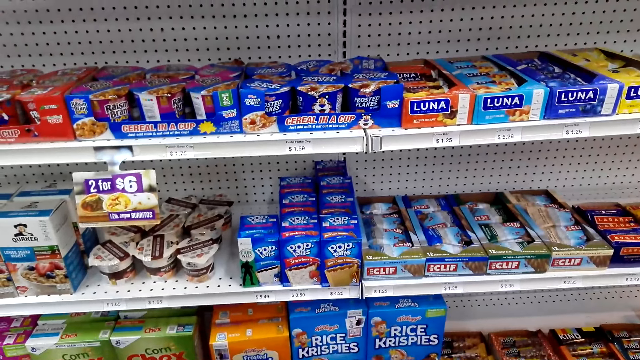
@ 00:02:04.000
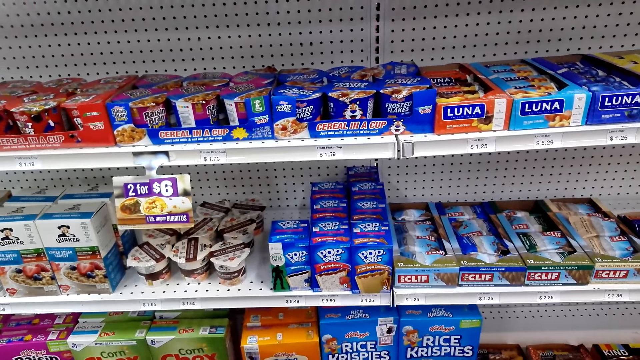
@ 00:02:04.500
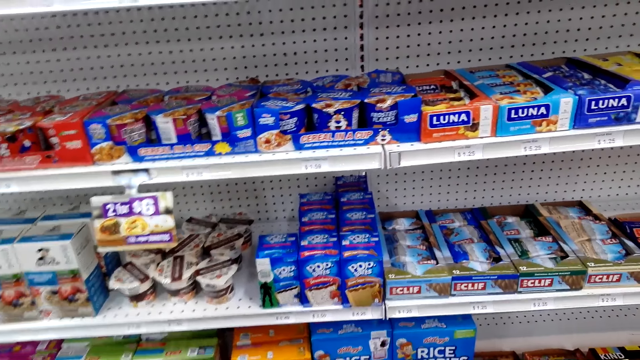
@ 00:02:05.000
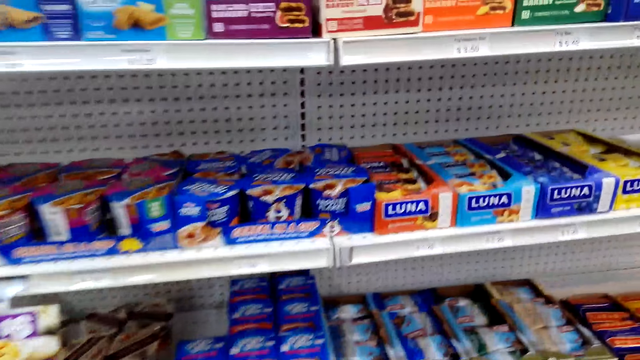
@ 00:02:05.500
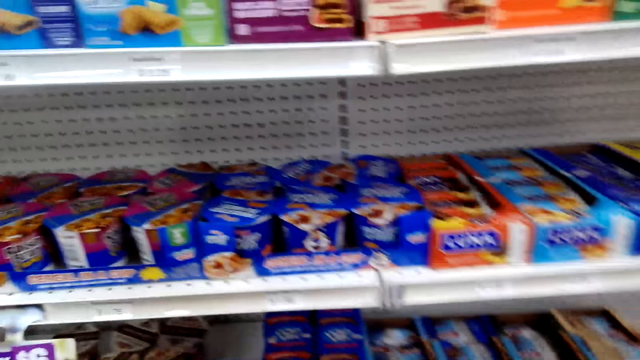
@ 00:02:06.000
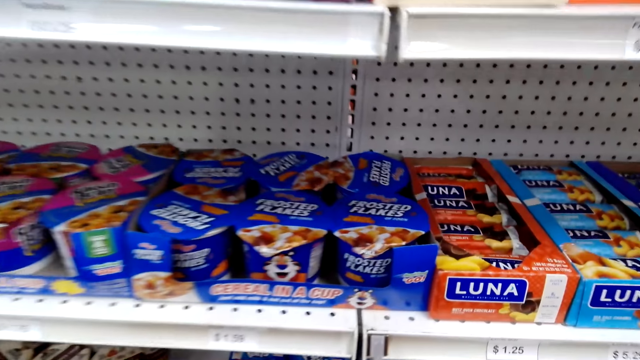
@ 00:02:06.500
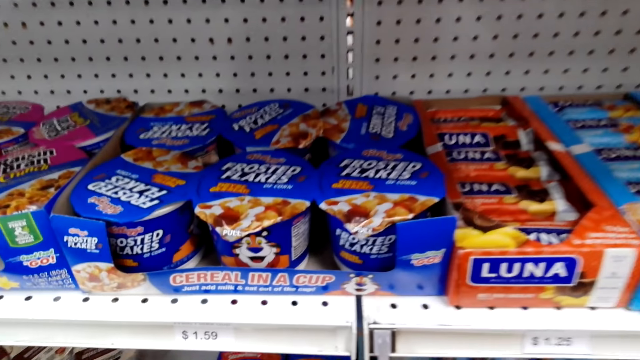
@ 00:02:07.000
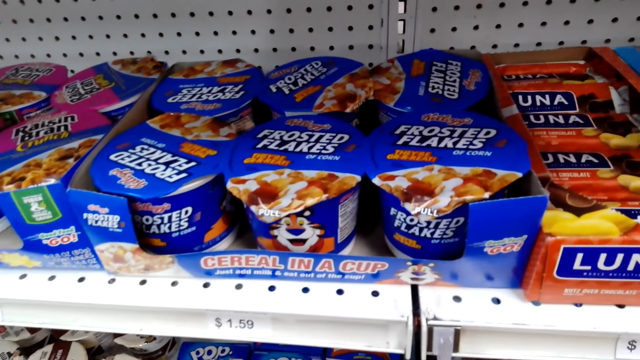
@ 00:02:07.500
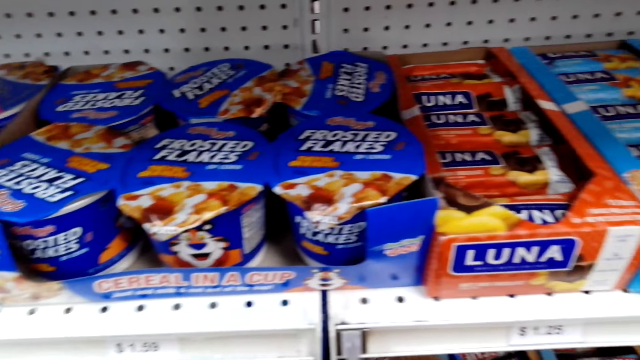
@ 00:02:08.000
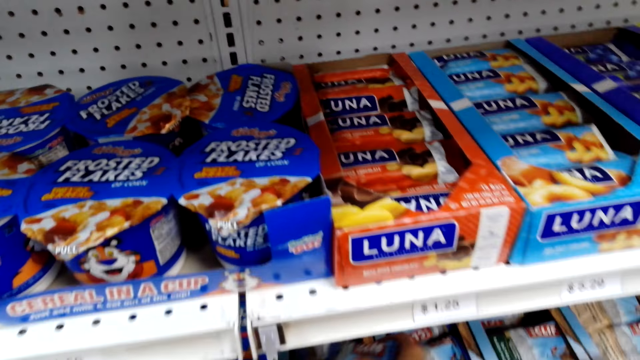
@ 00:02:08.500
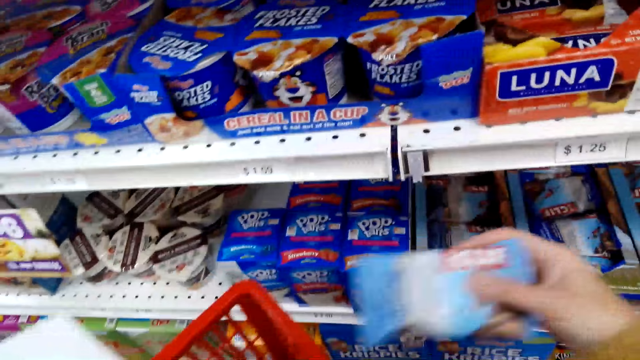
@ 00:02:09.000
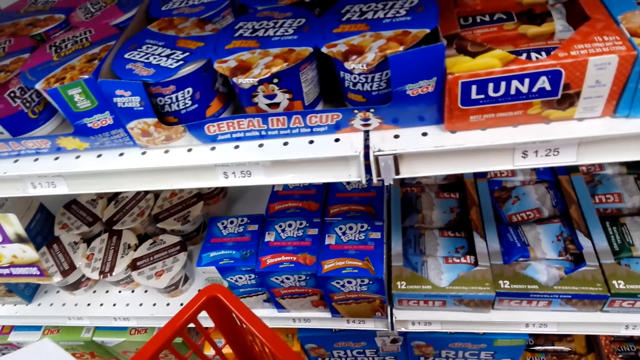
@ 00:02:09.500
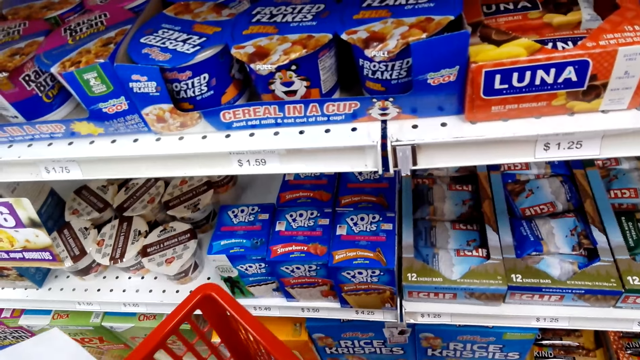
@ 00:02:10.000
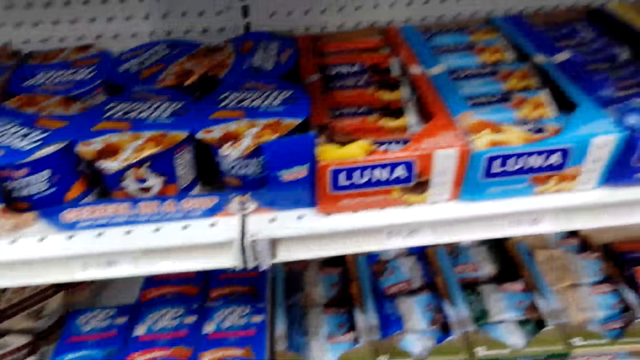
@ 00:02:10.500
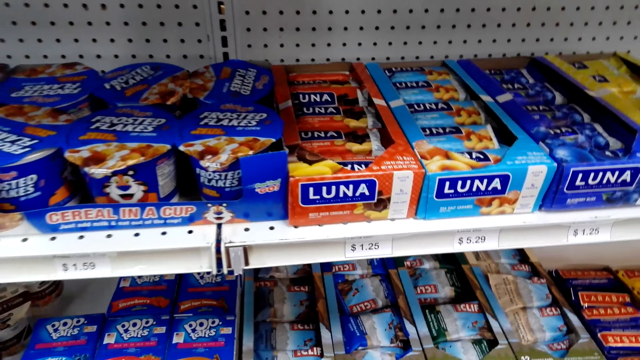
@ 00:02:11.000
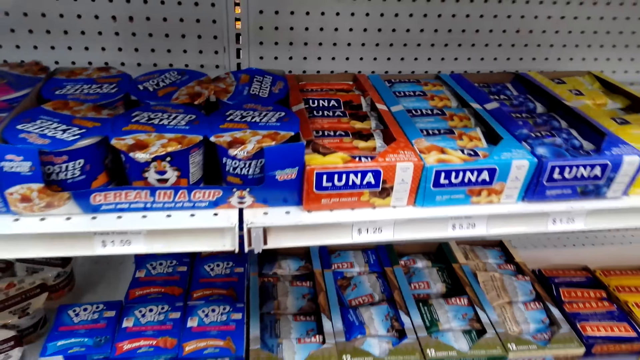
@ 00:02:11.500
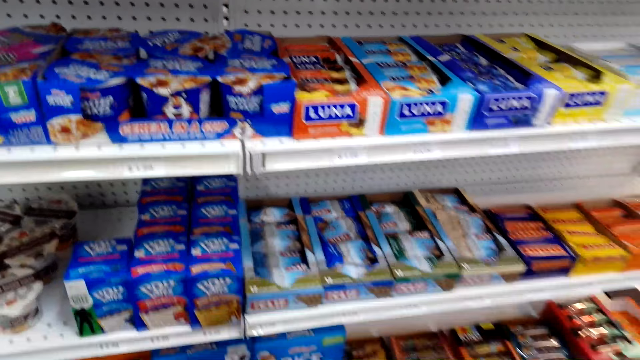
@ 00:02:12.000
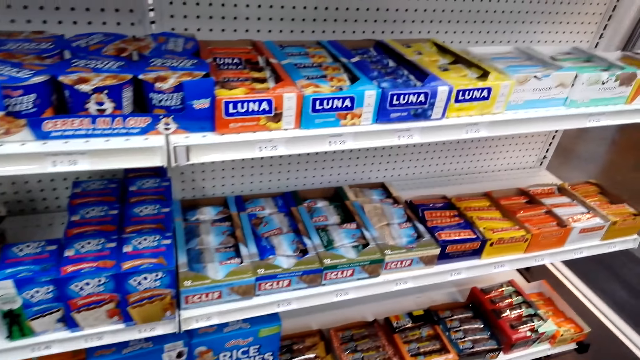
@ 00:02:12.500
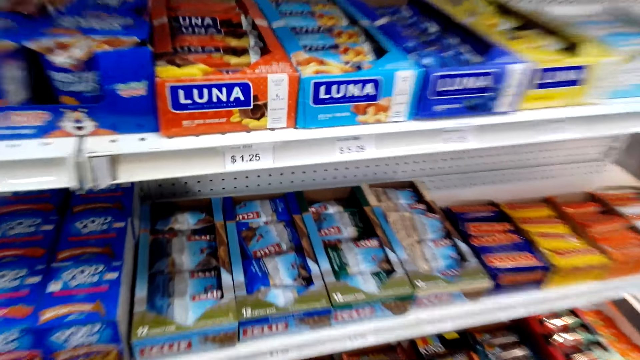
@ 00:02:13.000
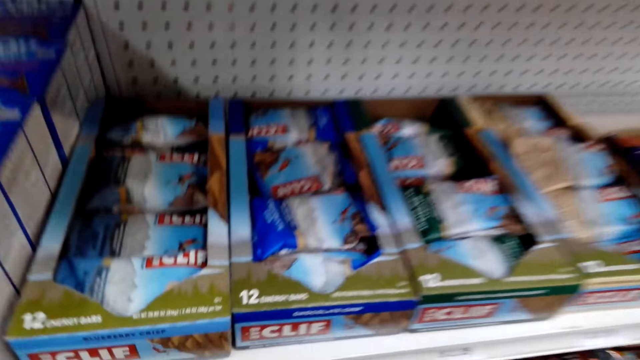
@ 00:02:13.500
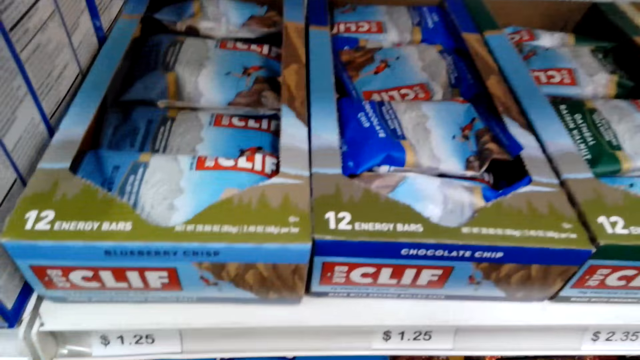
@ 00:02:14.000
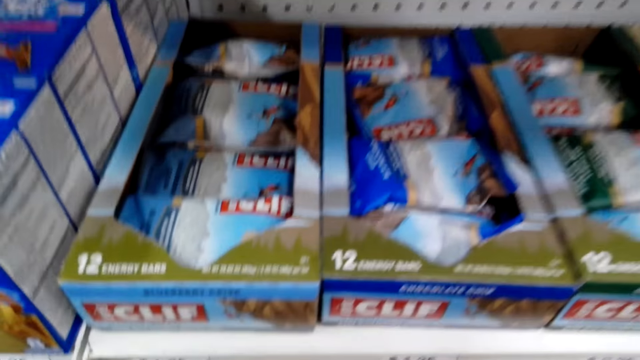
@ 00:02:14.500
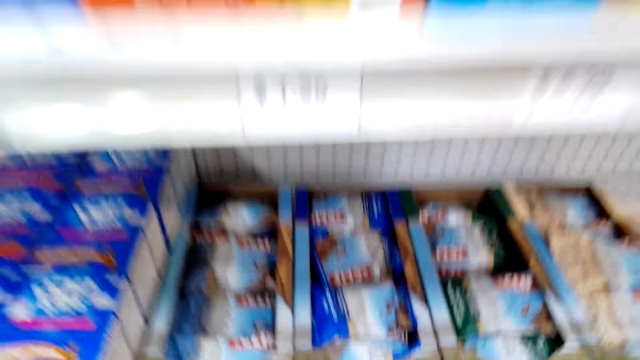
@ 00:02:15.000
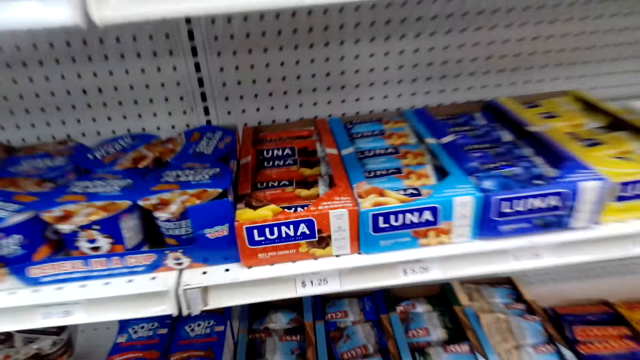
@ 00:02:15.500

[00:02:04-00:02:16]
The camera wearer picks up a packet of bars from the shelf. They put the bar in the shopping basket.

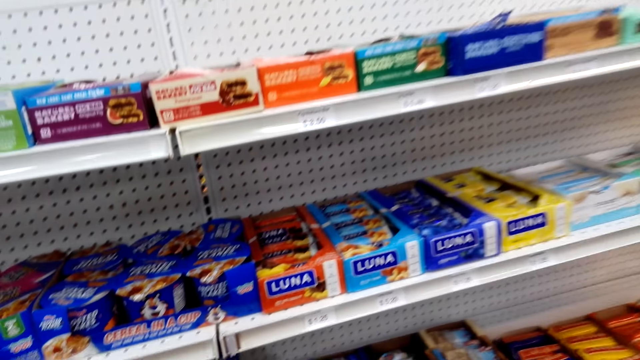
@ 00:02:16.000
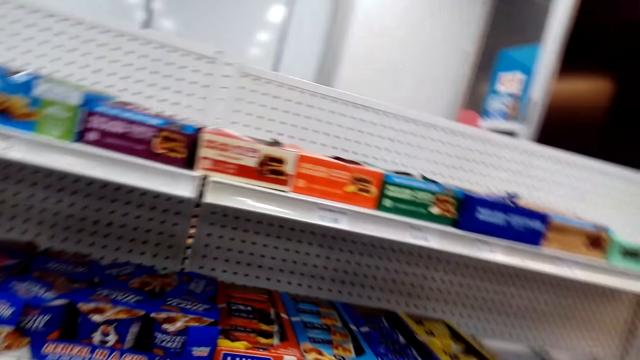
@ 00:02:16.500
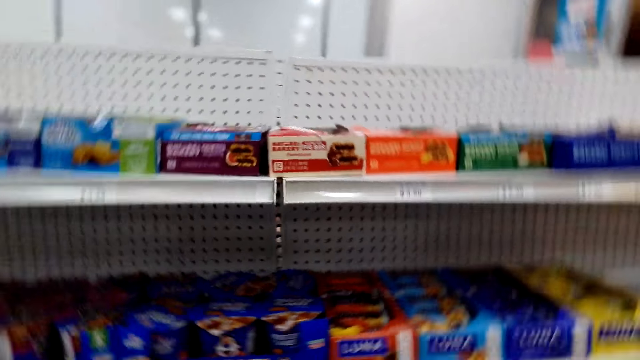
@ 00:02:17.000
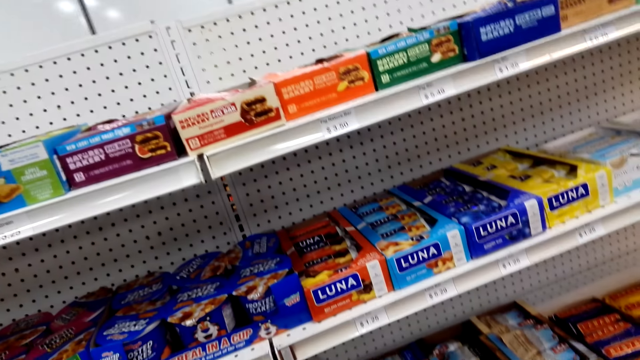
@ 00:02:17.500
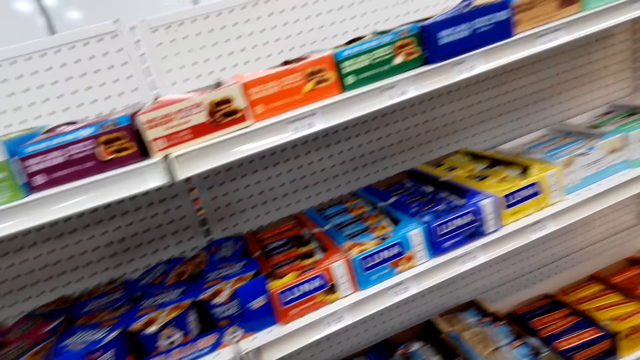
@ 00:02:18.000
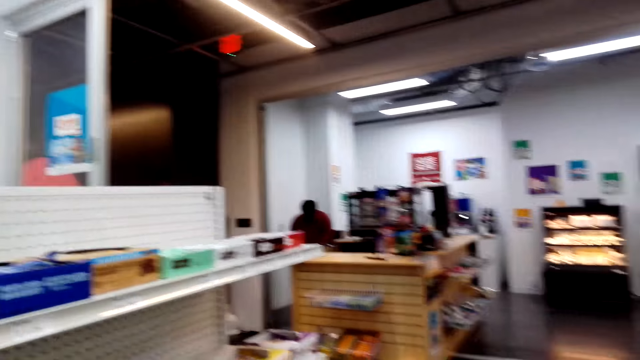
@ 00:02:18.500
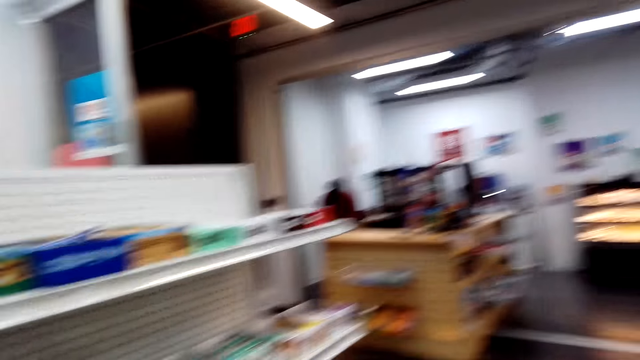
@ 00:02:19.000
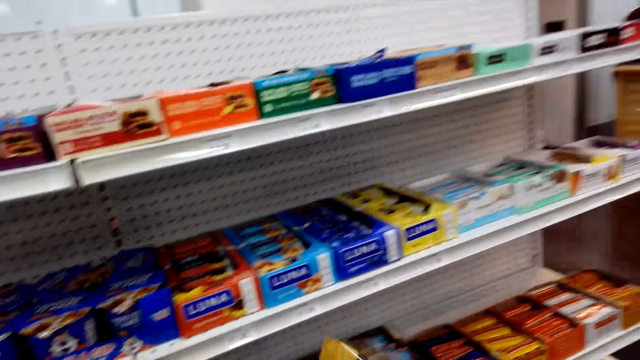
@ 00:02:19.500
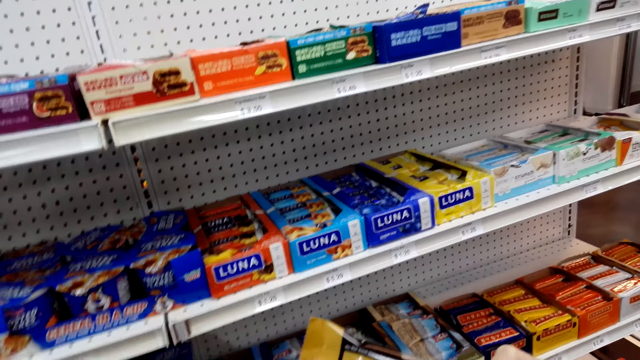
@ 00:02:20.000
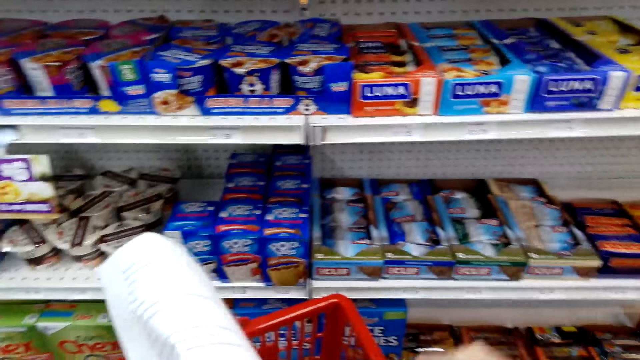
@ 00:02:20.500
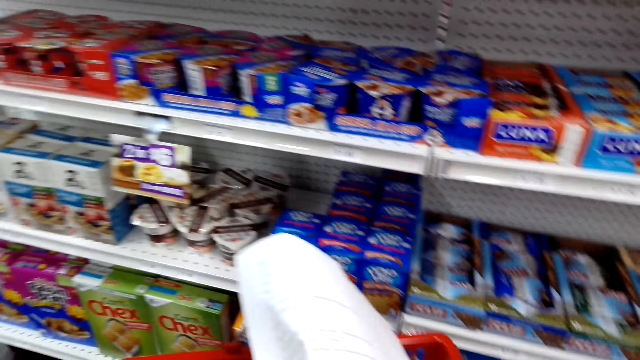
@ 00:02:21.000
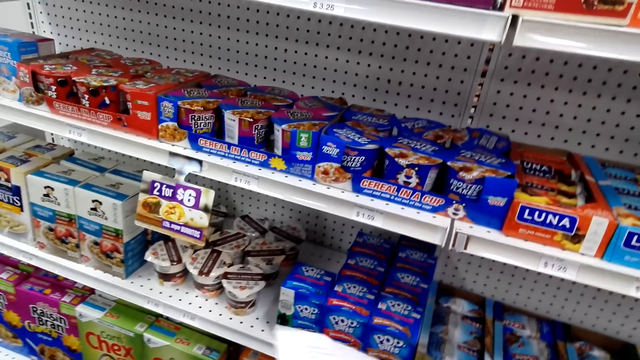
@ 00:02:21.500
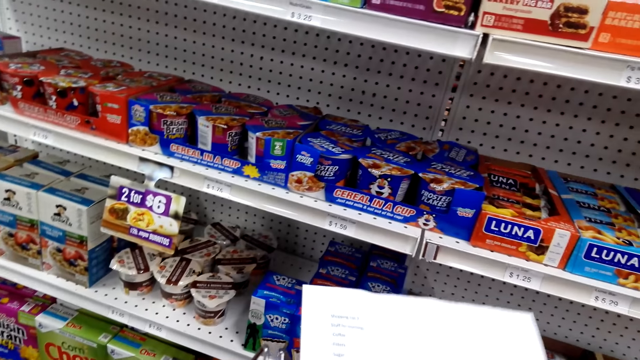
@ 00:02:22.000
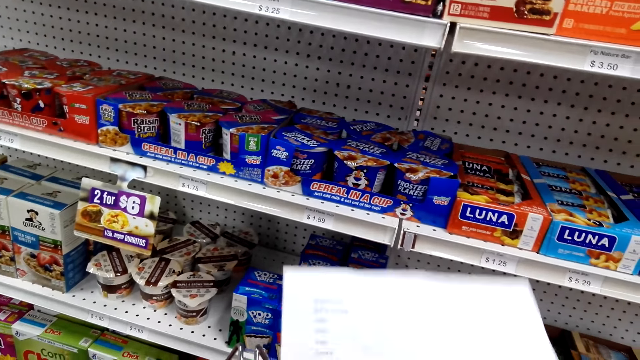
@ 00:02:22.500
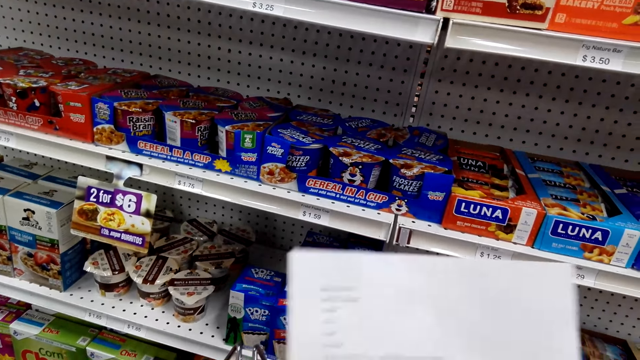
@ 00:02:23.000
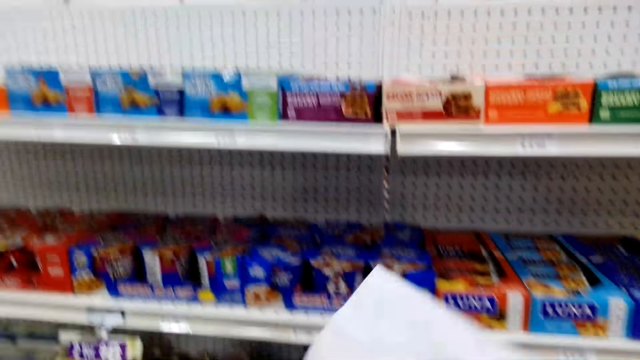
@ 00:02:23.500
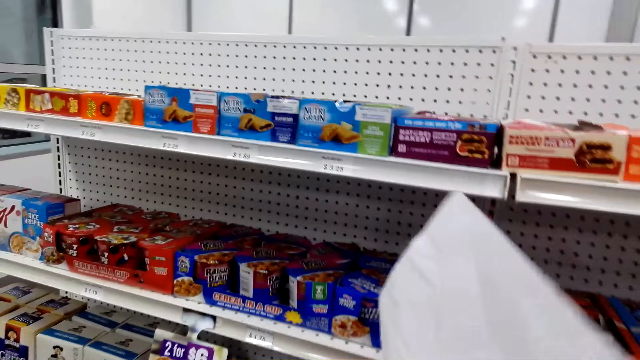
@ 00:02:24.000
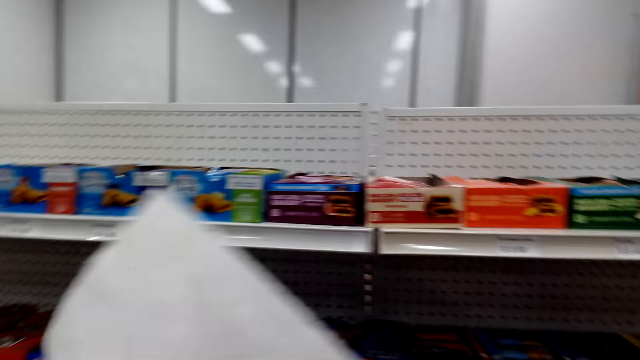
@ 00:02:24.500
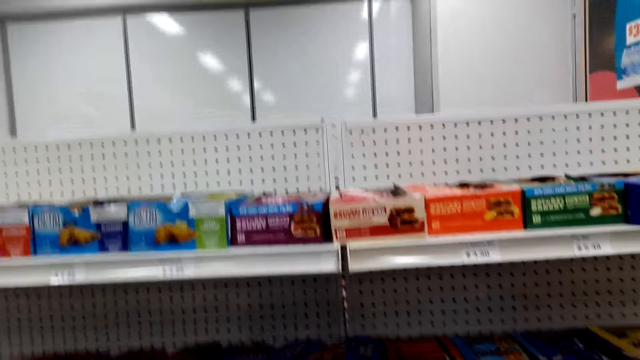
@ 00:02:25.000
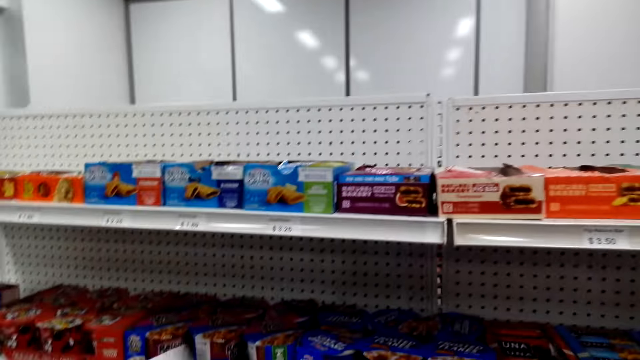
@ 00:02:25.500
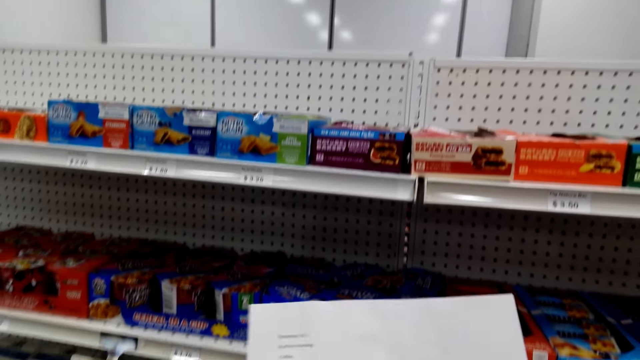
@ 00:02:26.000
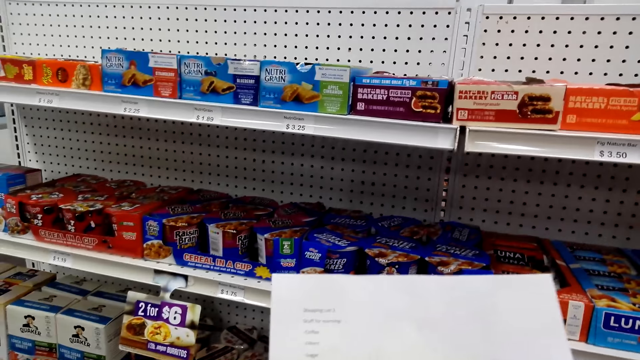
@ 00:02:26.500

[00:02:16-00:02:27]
The camera wearer looks round. They put something in the cart.
